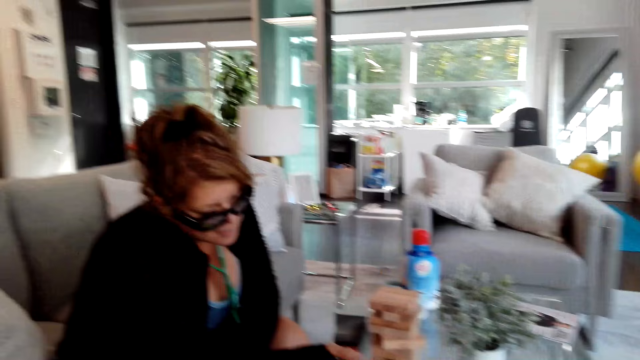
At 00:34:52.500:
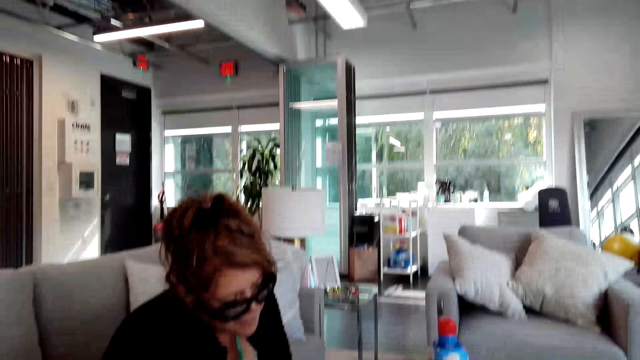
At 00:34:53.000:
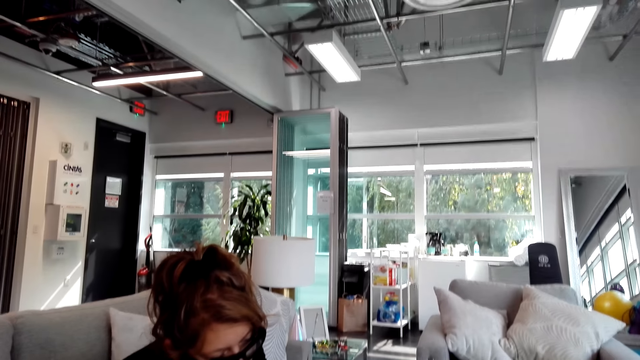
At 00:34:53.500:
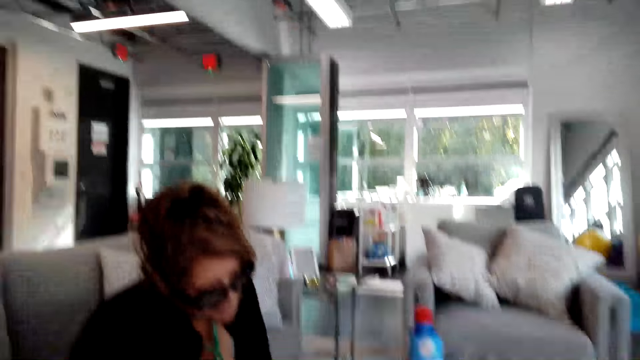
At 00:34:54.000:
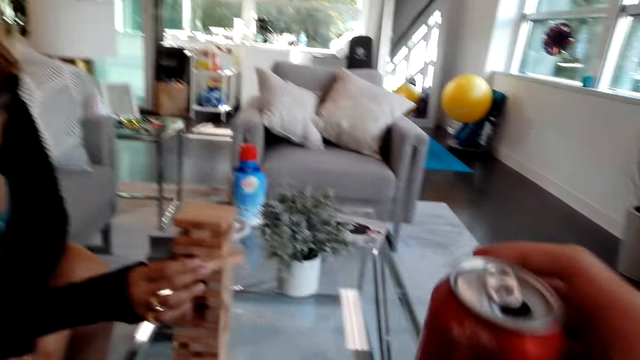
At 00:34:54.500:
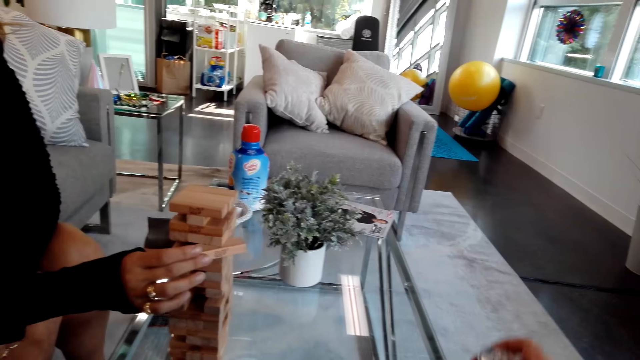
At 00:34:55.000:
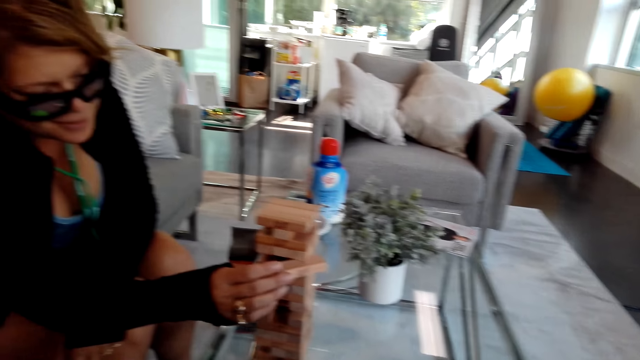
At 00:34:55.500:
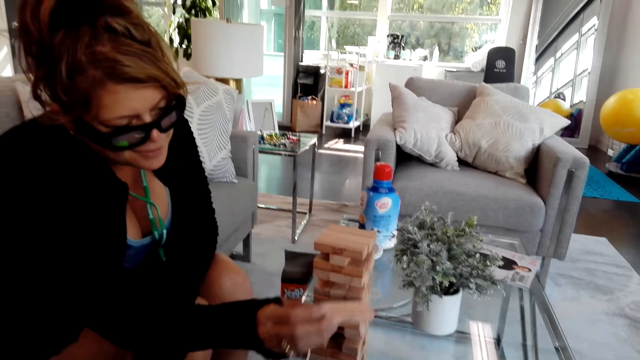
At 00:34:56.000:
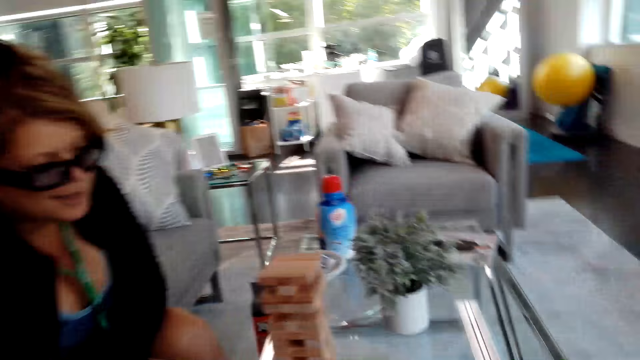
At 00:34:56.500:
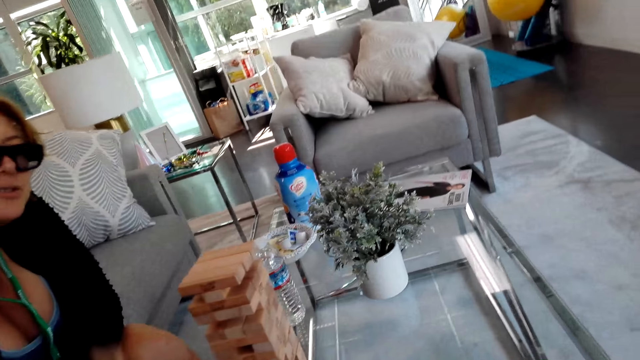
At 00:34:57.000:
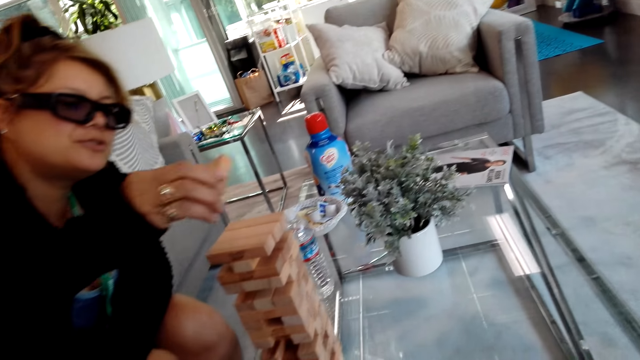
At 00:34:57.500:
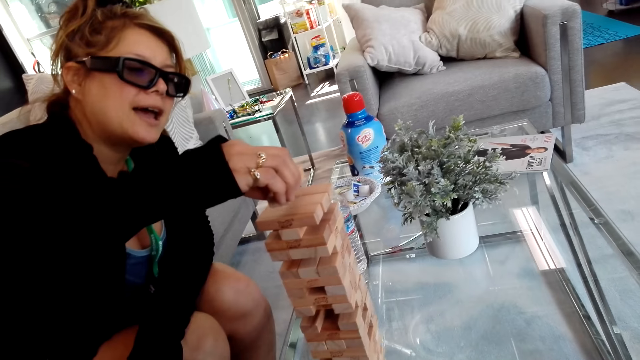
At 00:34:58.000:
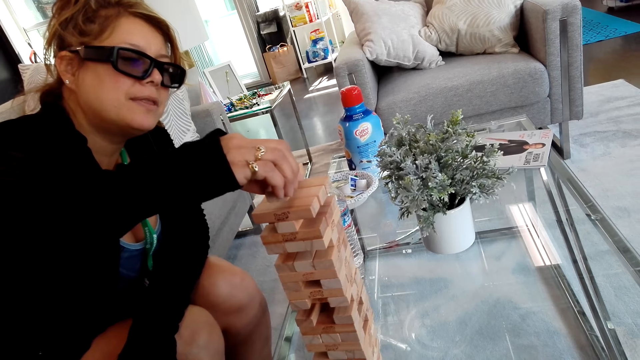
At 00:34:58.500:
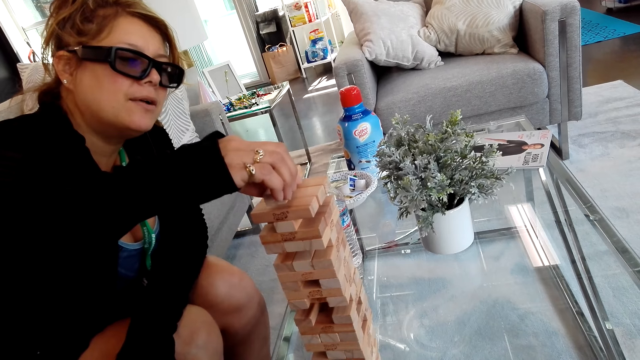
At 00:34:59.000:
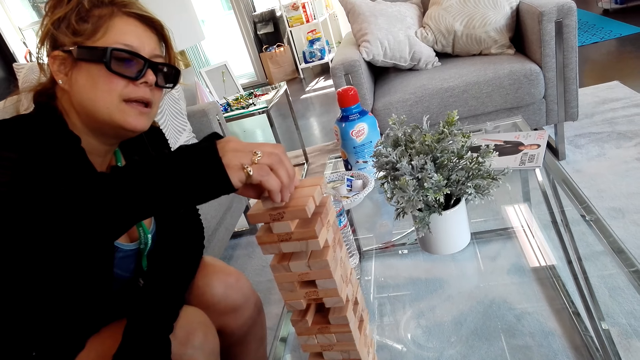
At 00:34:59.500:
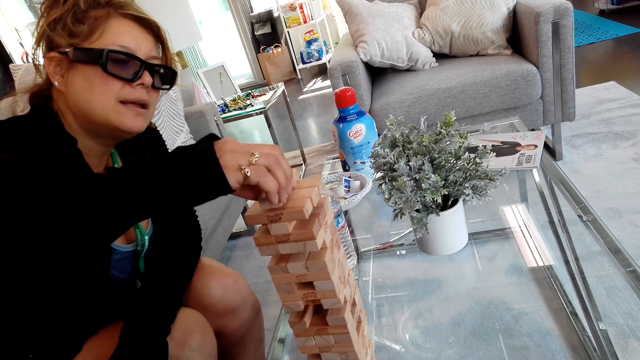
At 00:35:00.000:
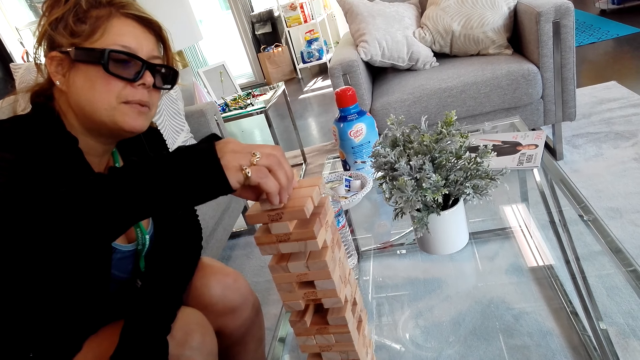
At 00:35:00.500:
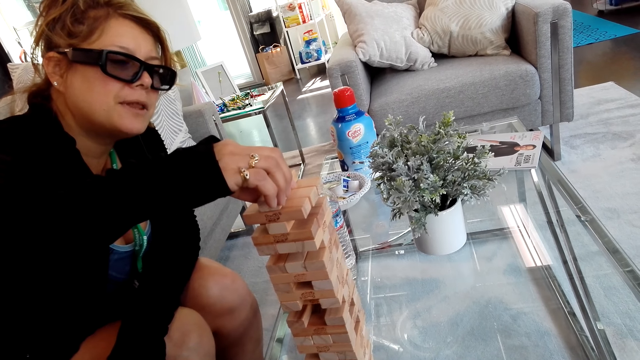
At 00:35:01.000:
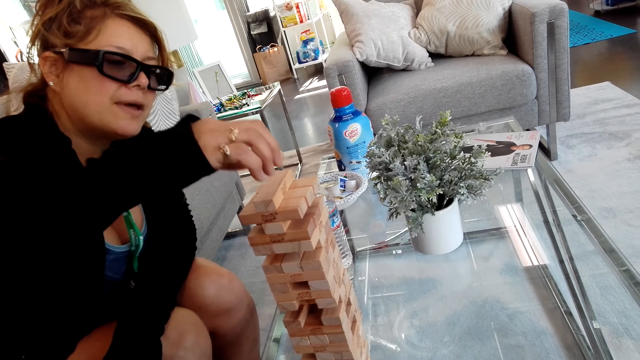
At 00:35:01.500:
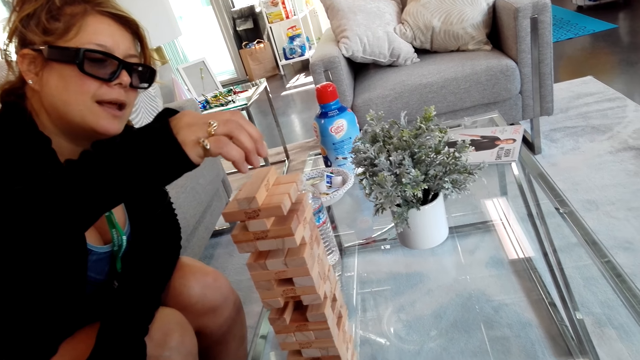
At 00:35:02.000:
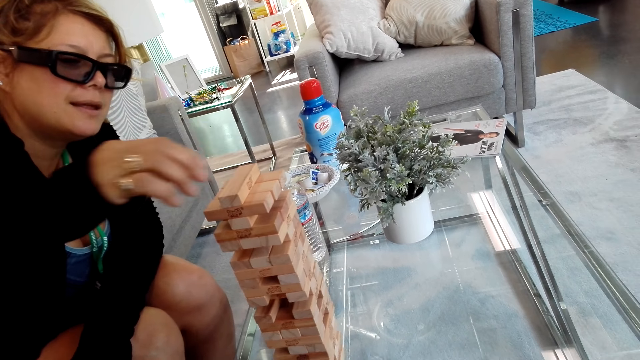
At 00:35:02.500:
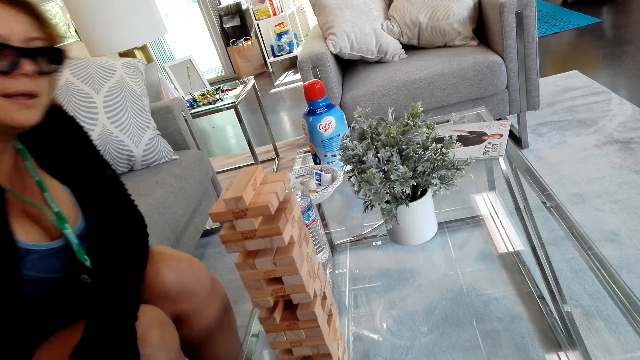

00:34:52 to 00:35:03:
A girl plays the tumbling tower. The camera wearer holds a can. The girl plays the tumbling tower. The girl places the block on the block stand.

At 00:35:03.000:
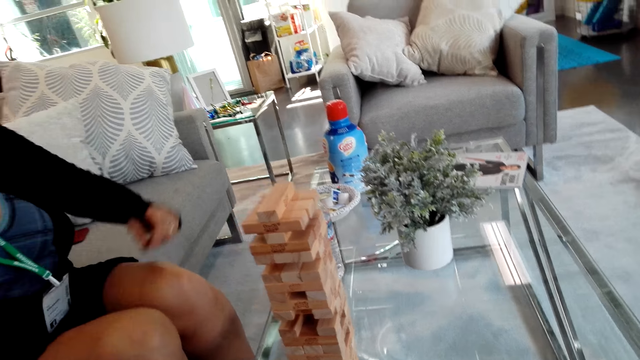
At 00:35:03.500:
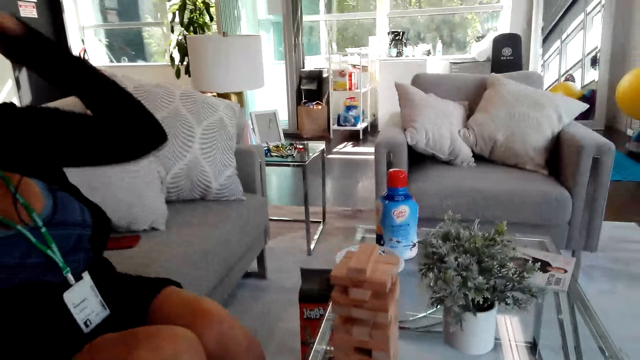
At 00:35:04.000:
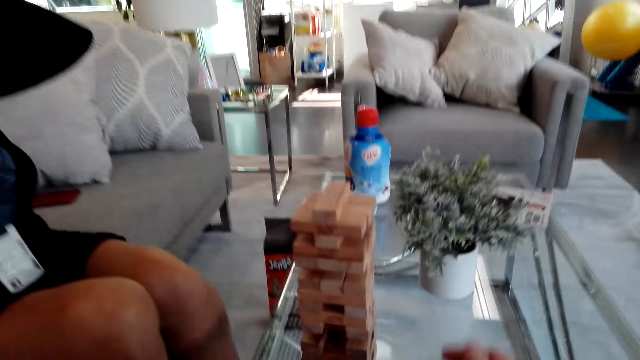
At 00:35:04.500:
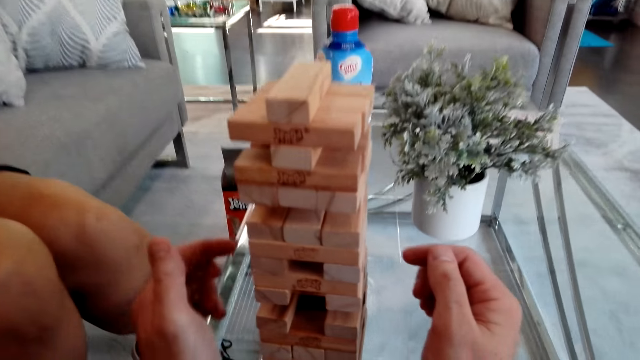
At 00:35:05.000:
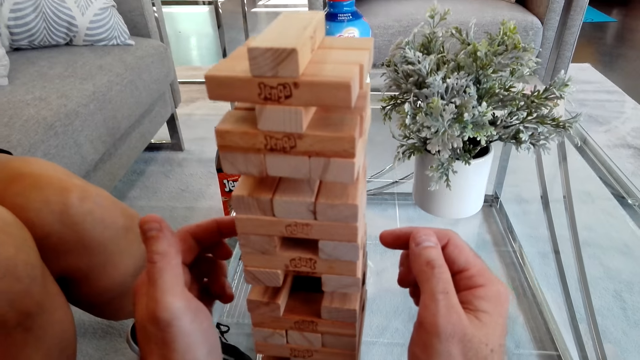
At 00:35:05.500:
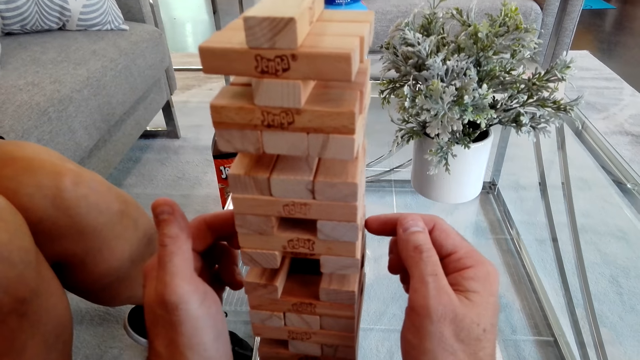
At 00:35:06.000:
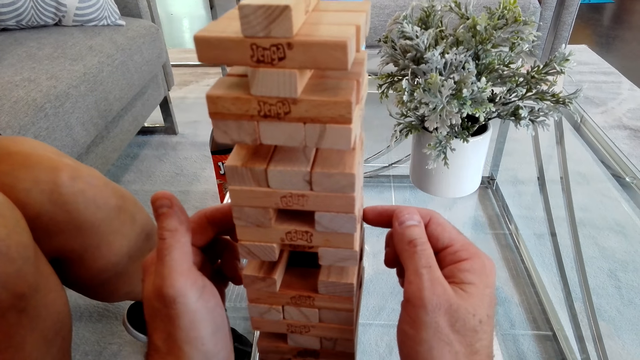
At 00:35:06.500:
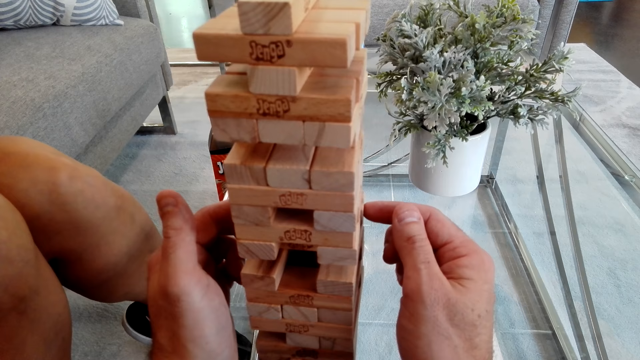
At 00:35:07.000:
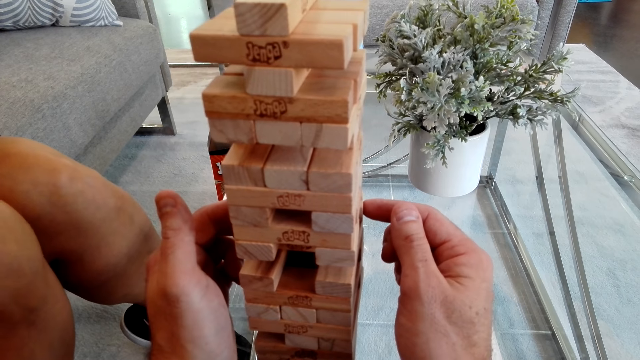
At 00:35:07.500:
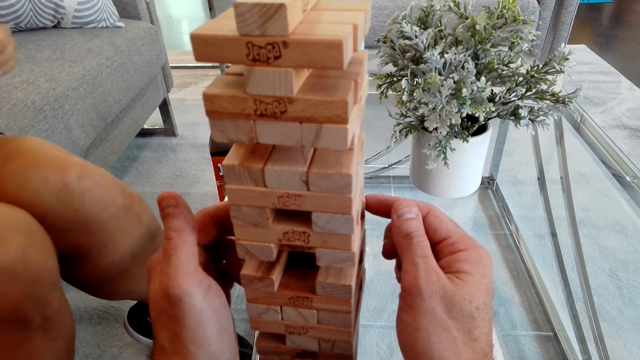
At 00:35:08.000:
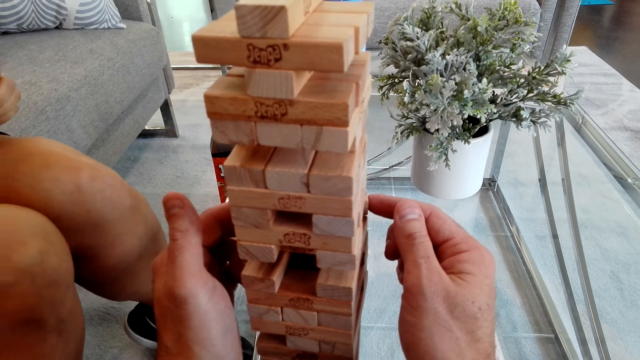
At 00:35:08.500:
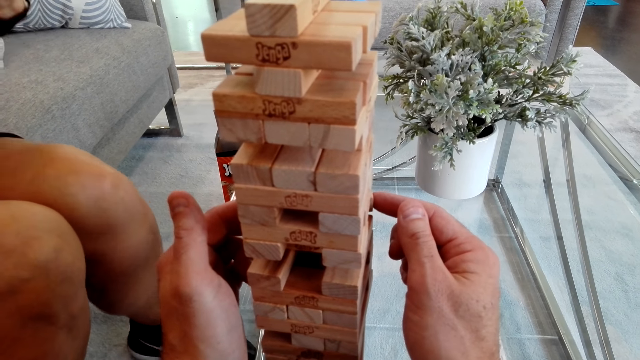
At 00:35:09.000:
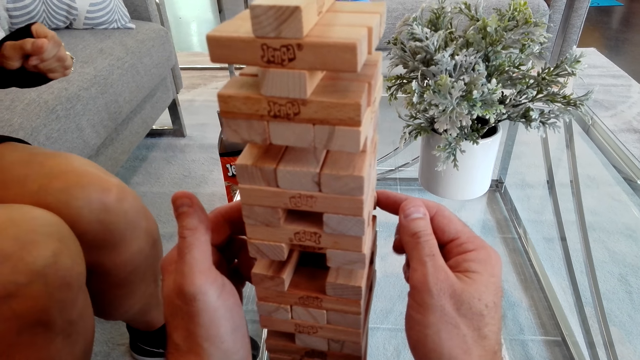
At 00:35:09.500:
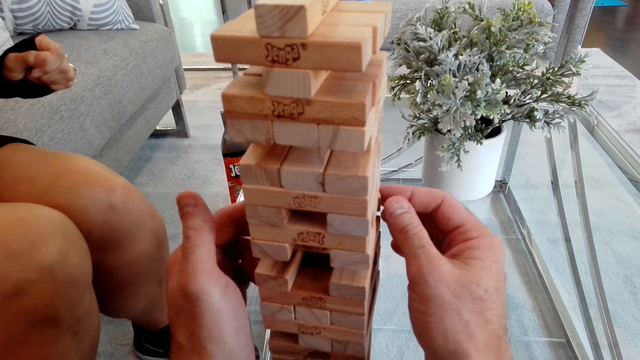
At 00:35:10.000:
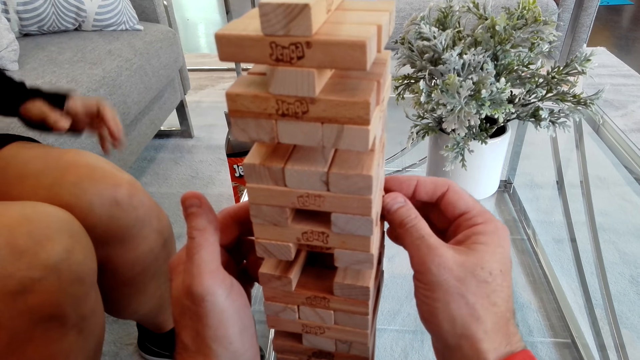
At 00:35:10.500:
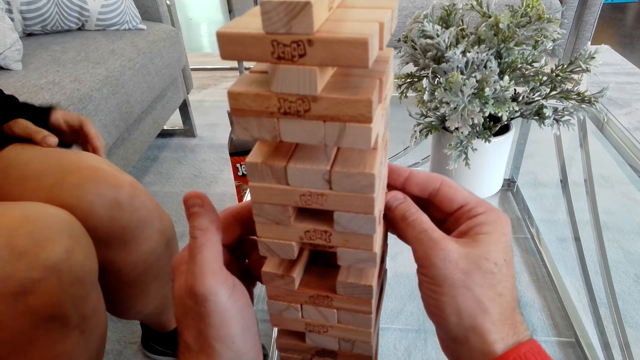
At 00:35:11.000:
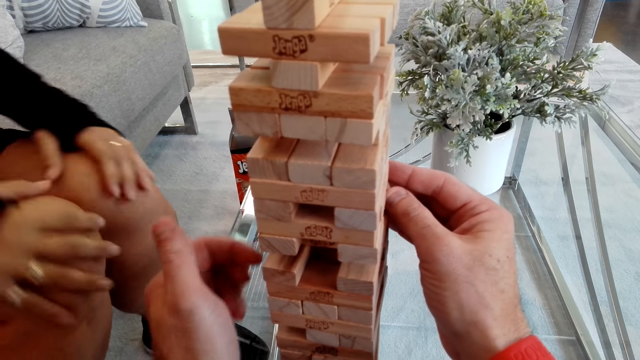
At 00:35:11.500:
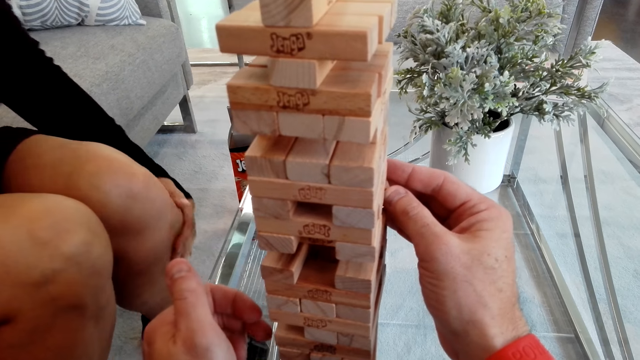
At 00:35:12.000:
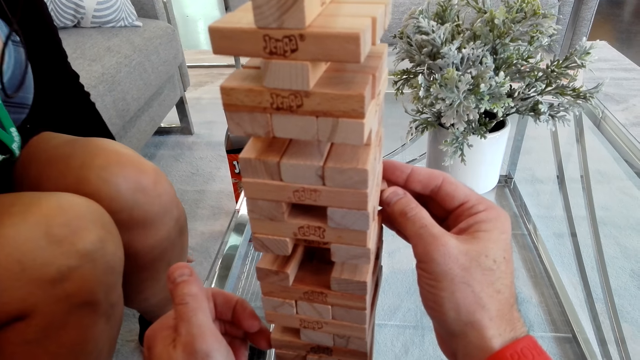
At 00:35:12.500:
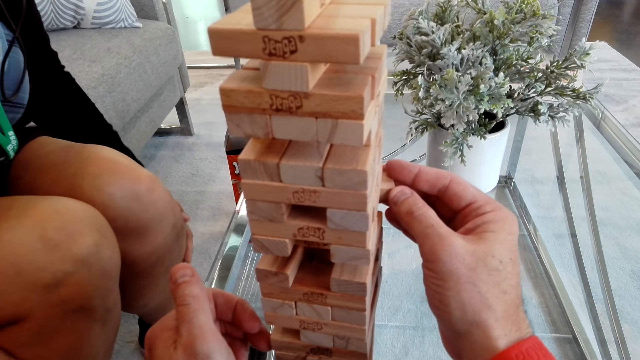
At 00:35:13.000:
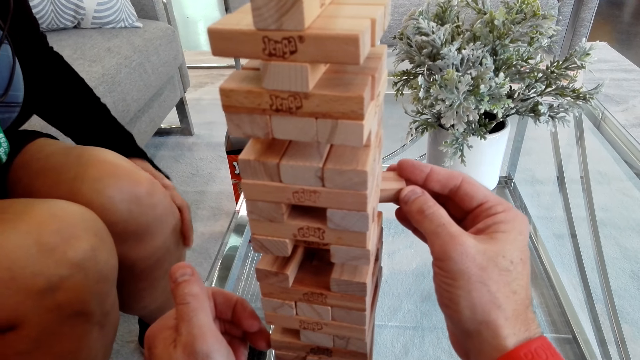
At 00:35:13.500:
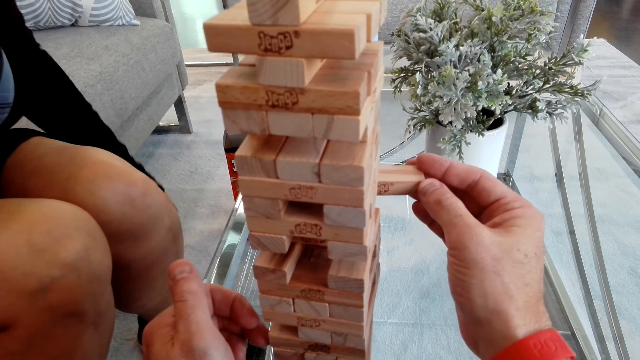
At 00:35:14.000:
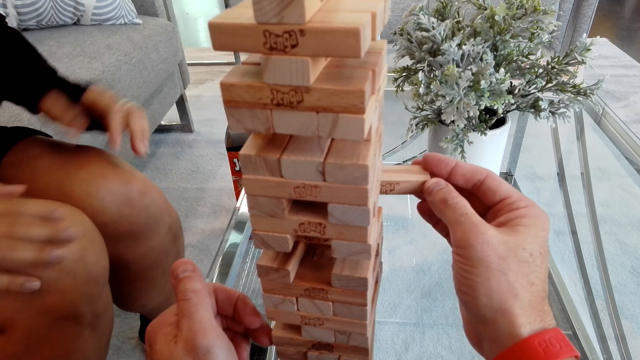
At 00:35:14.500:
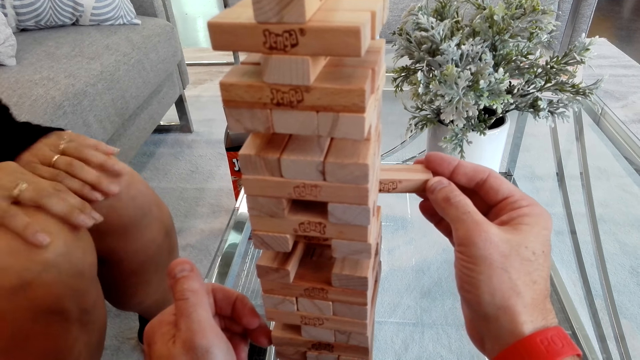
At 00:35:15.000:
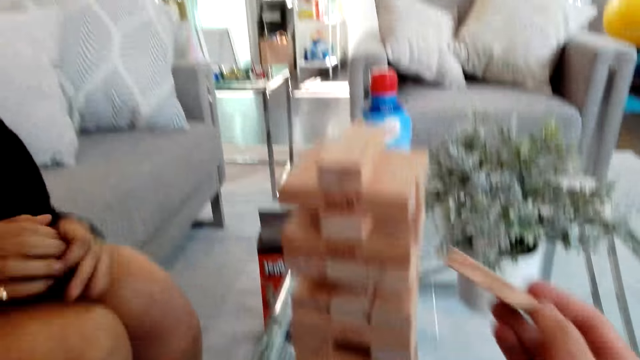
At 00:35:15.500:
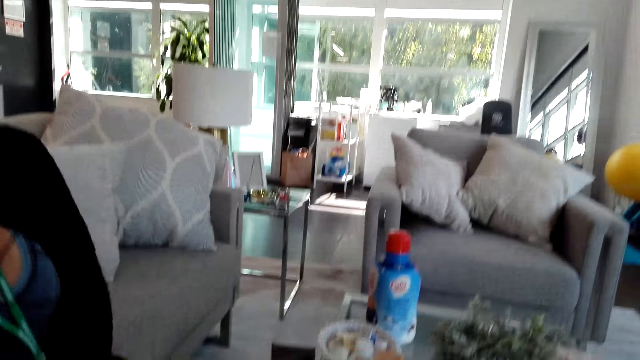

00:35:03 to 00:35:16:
The camera wearer talks to a girl. The girl touches her hair. The camera wearer plays the tumbling tower. They pick a block from the block stand. They talk to the girl. They play the tumbling tower. The girl scratches her thigh and touches her thigh.
